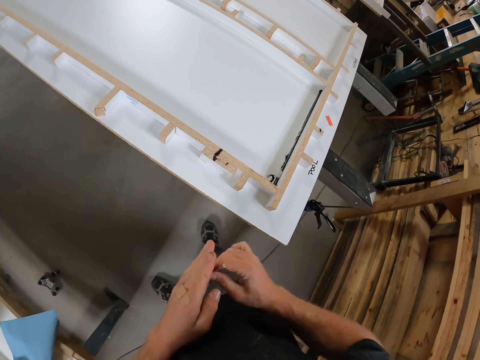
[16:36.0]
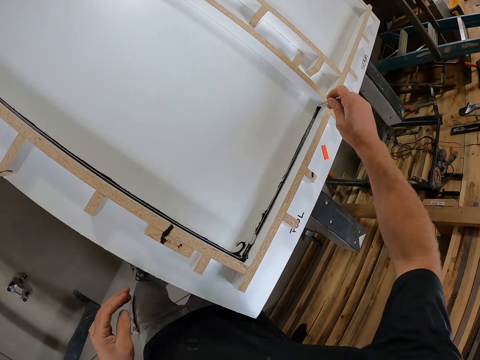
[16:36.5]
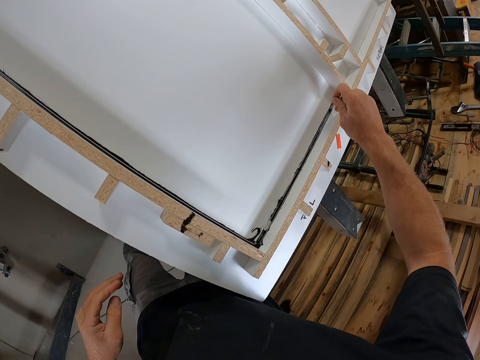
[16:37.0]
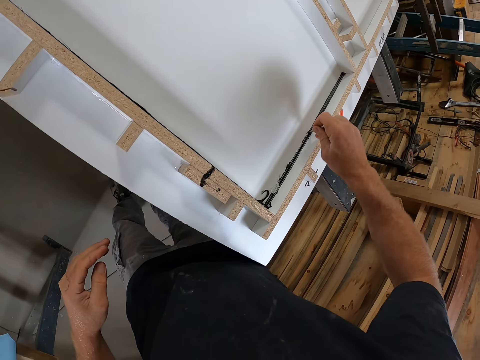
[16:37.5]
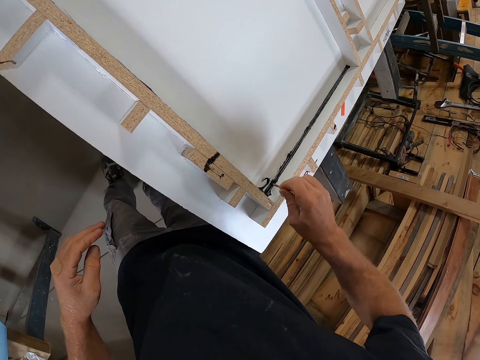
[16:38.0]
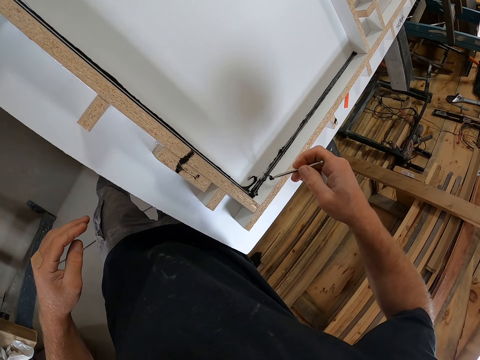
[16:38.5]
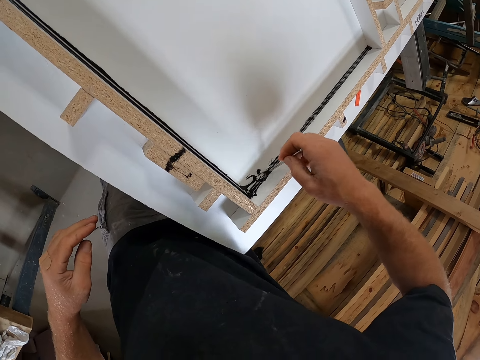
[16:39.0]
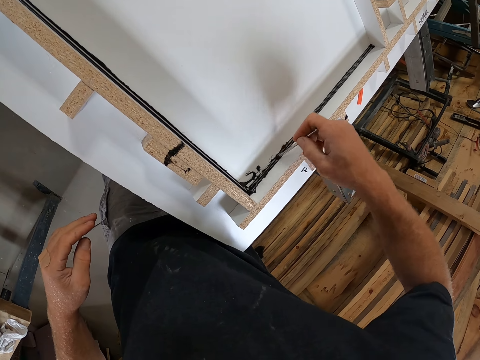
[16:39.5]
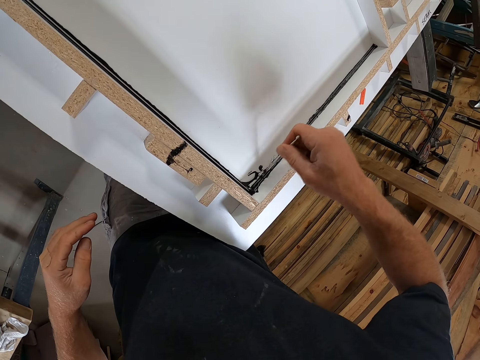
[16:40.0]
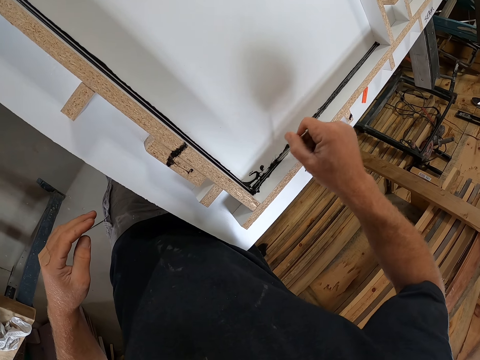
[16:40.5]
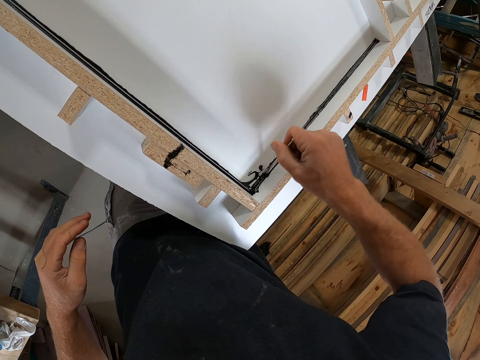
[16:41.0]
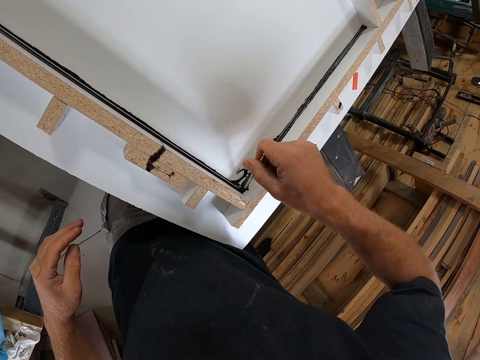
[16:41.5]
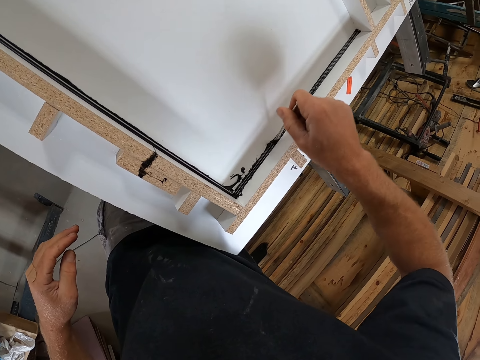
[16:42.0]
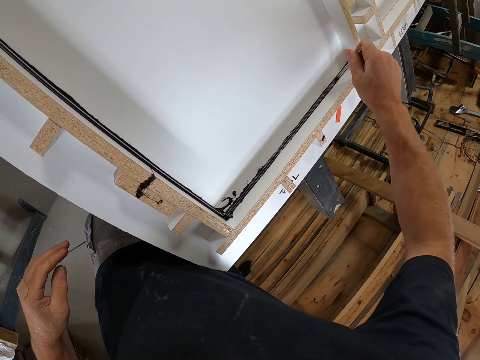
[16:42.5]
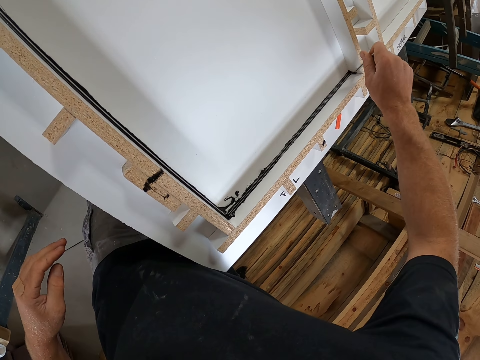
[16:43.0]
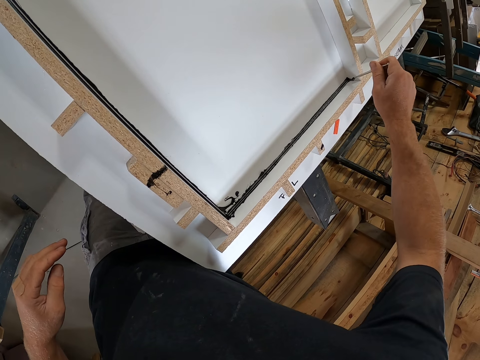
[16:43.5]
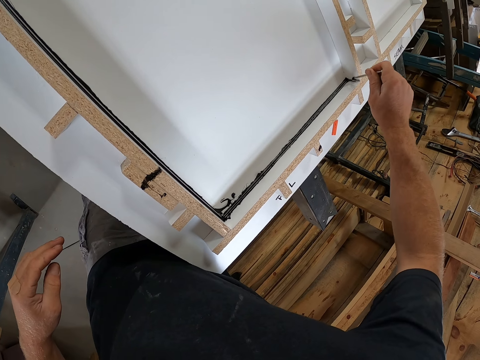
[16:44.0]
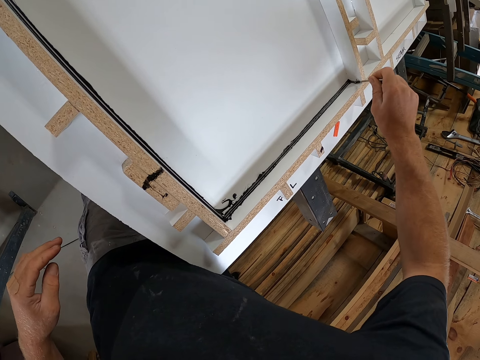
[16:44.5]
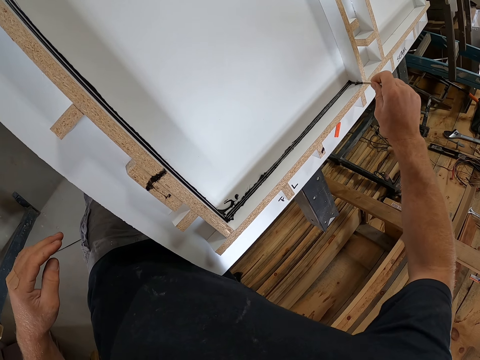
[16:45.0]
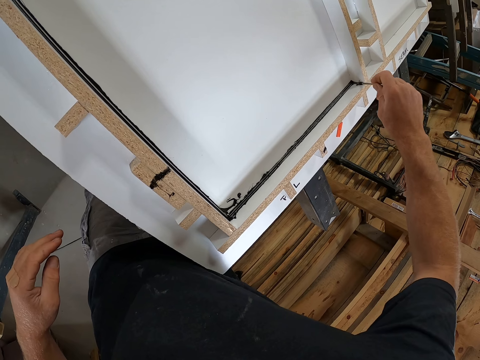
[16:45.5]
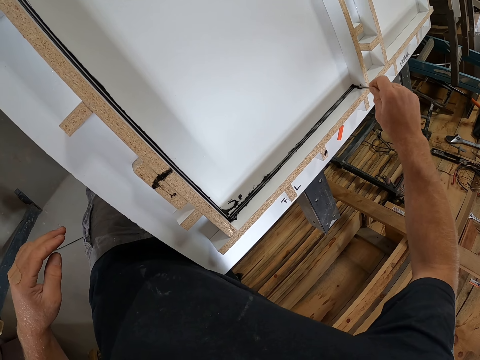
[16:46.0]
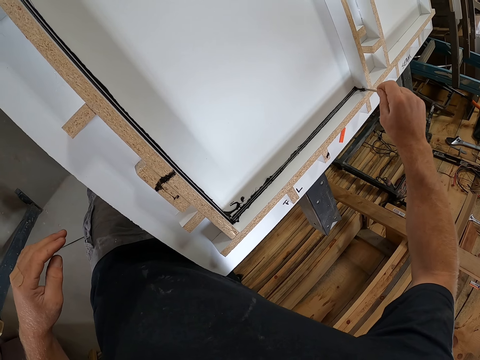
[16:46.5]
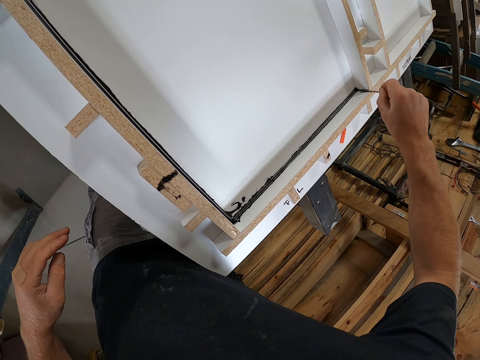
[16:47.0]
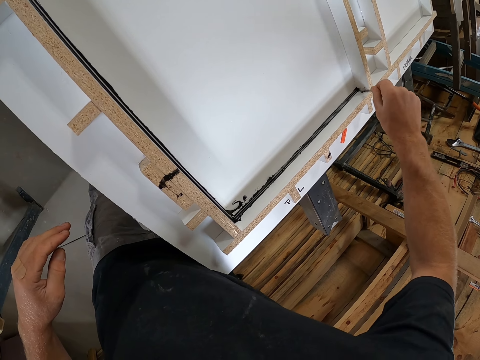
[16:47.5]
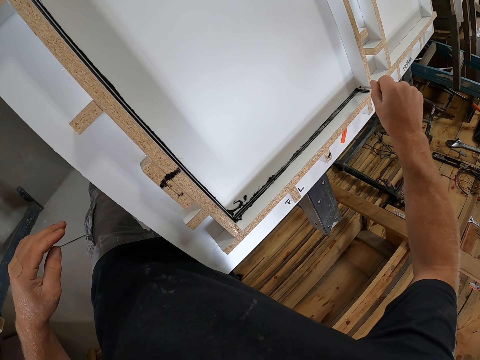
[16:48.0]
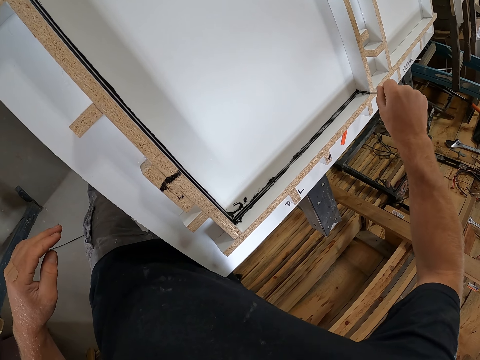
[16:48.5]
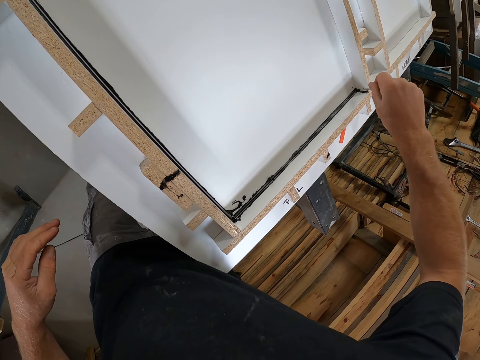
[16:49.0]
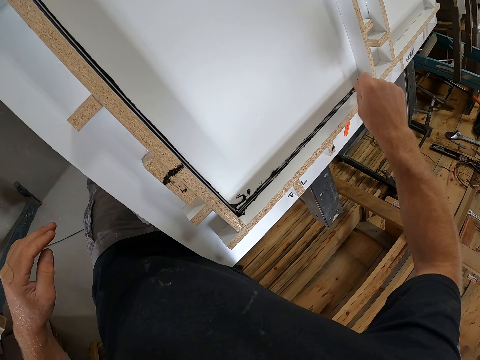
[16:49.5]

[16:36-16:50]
The camera wearer traces the ink line with a nail across the board. They spread the glue on the piece of wood.

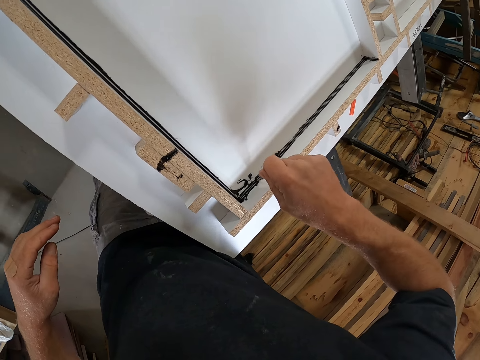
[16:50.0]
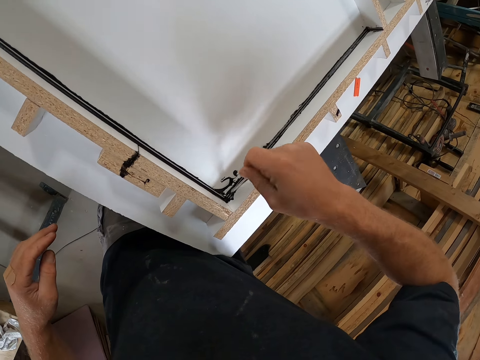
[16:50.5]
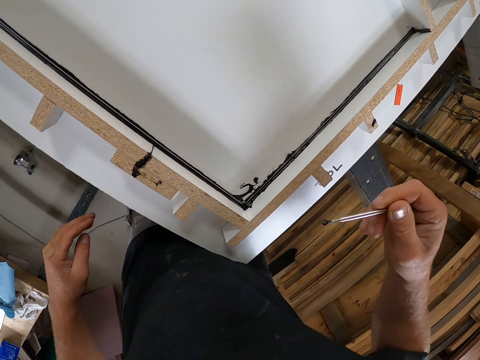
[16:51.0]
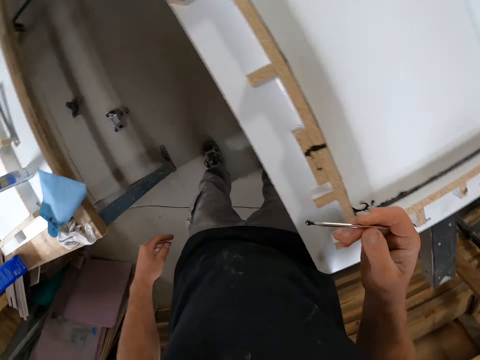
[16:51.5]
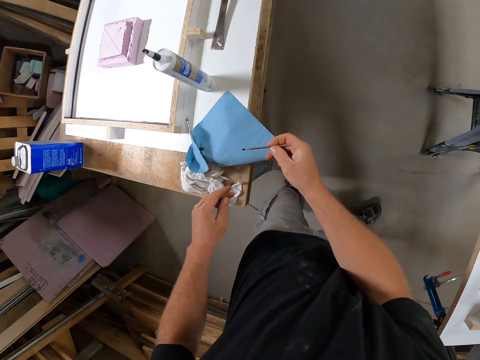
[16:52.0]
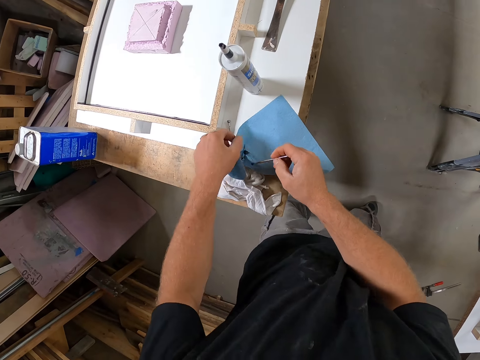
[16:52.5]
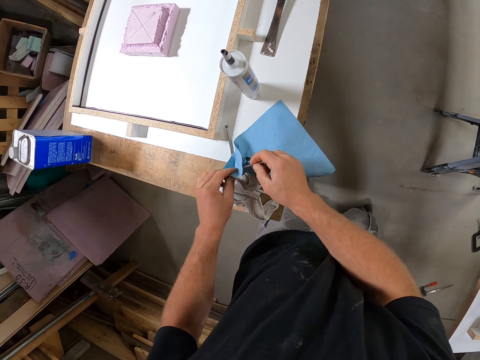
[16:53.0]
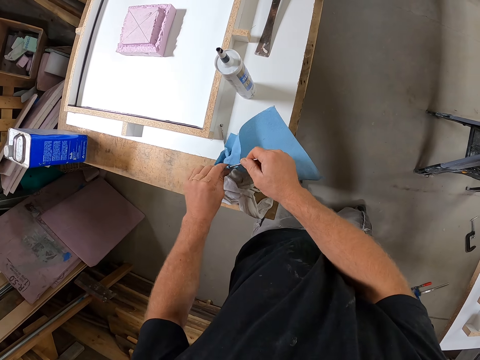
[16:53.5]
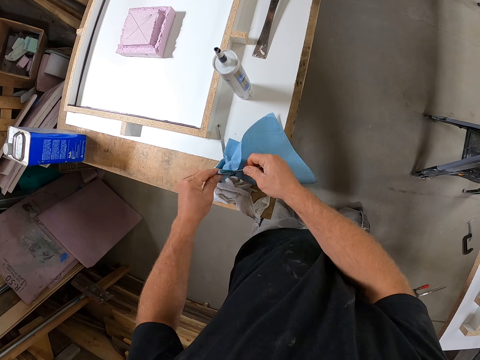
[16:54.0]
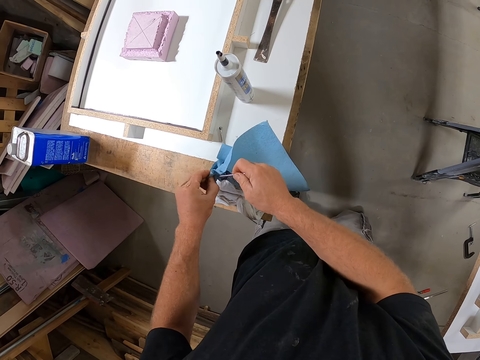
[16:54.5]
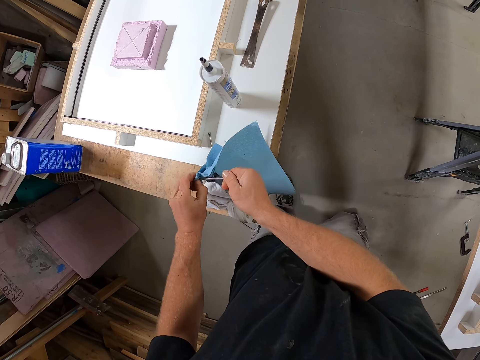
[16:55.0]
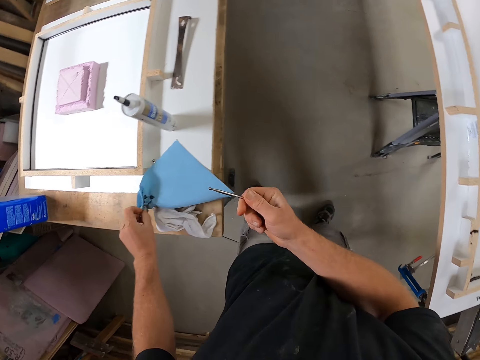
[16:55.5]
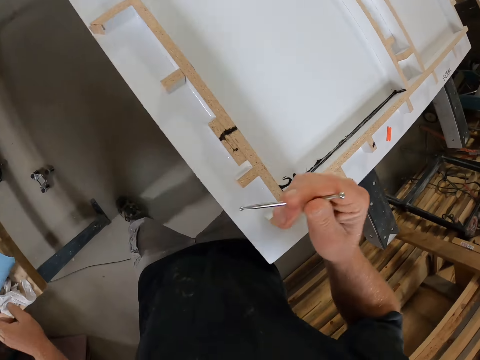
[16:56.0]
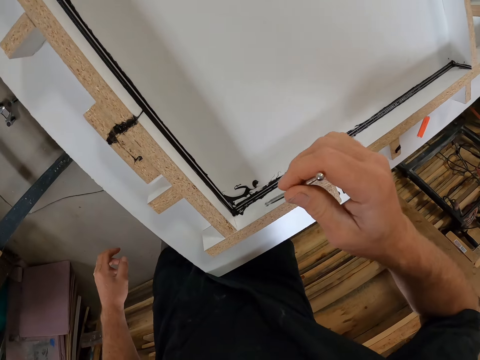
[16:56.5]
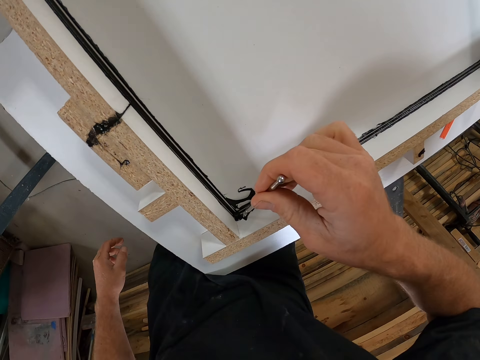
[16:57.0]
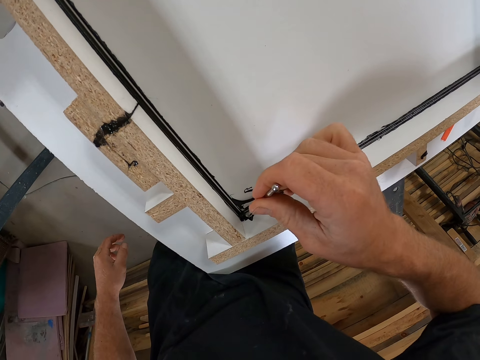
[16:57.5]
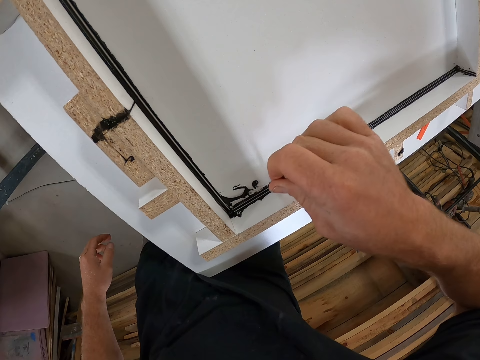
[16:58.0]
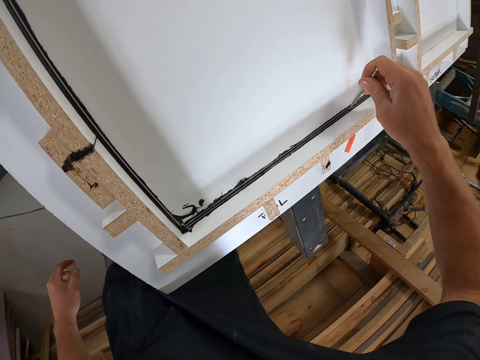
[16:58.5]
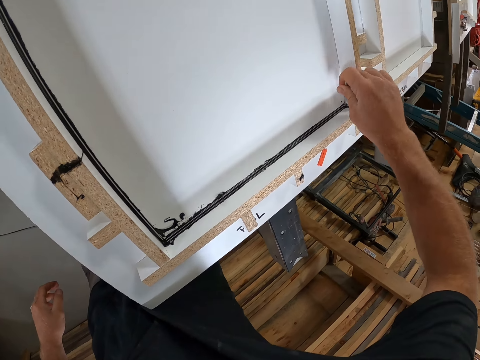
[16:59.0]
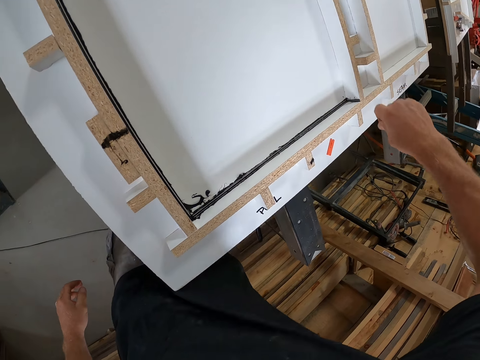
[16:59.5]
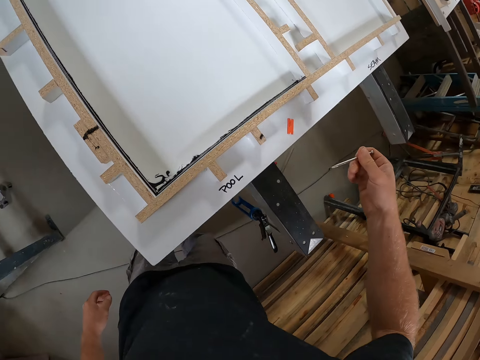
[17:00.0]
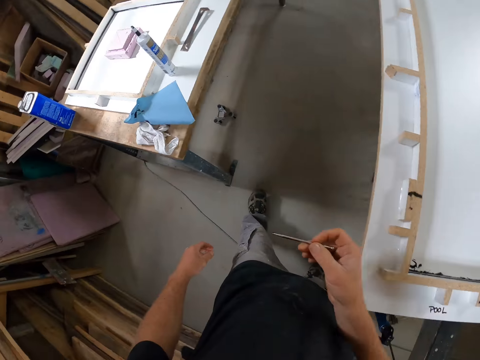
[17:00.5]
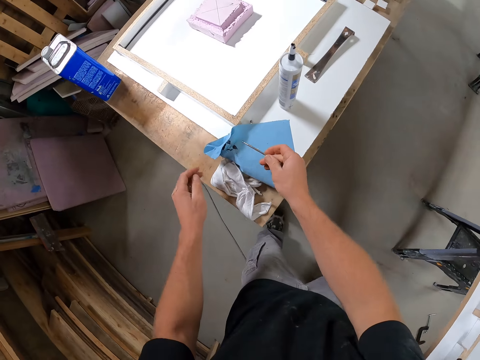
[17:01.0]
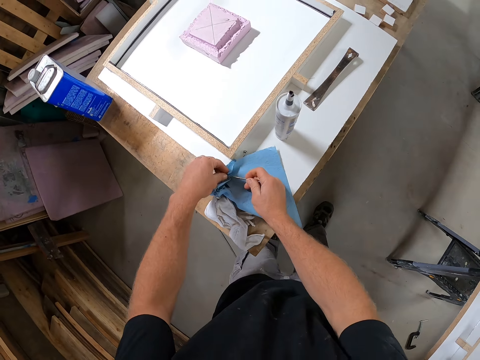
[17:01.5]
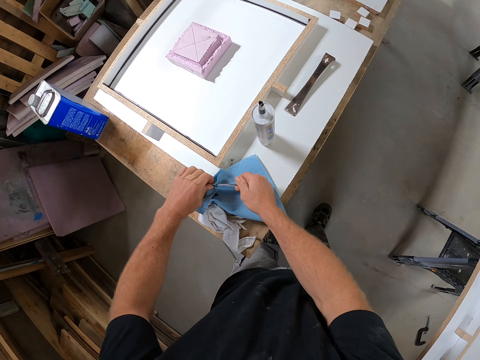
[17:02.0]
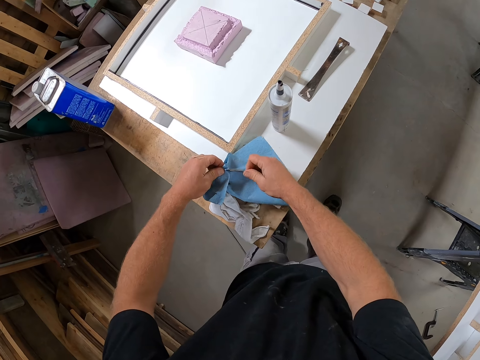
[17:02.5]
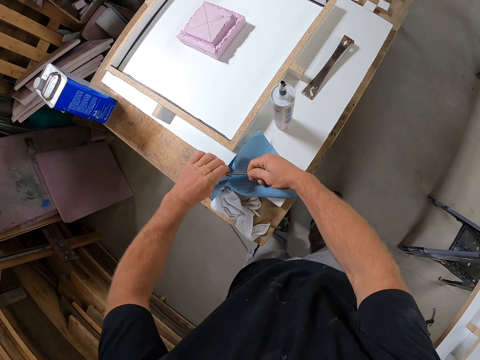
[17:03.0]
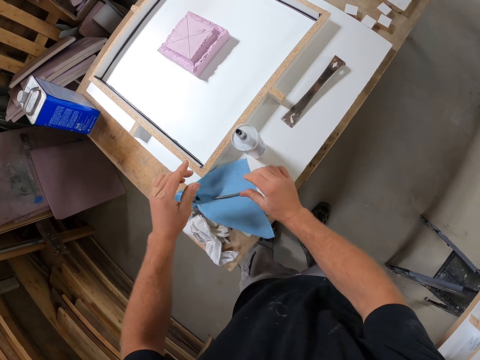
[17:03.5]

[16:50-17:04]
The camera wearer cleans the nail with the napkin. They trace the ink line with the nail across the board. They spread the glue on the piece of wood. They clean the nail with the napkin.
